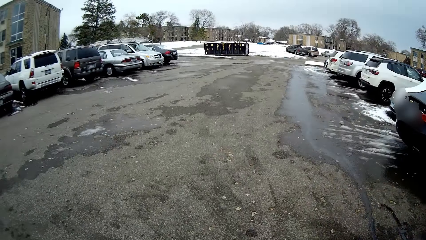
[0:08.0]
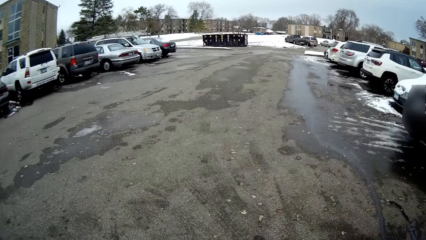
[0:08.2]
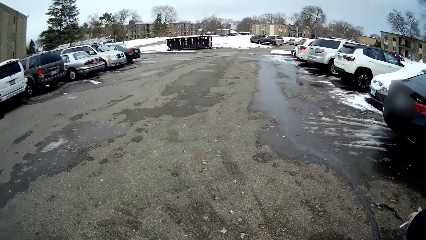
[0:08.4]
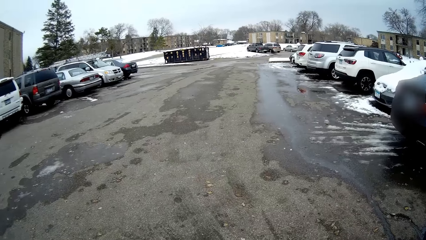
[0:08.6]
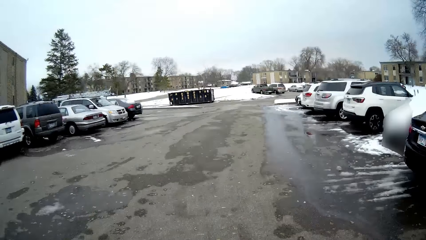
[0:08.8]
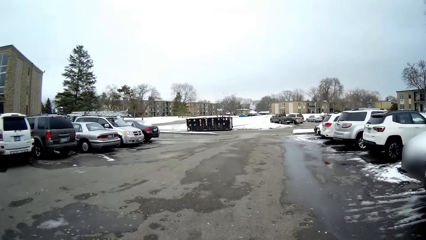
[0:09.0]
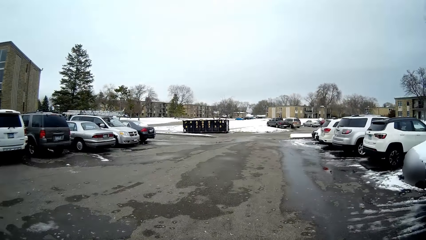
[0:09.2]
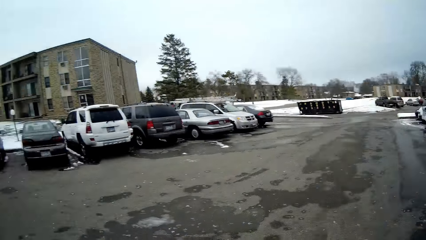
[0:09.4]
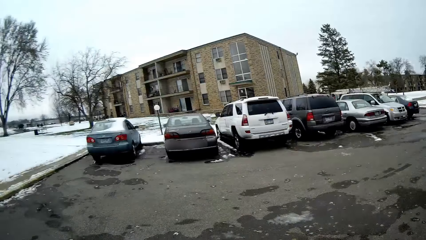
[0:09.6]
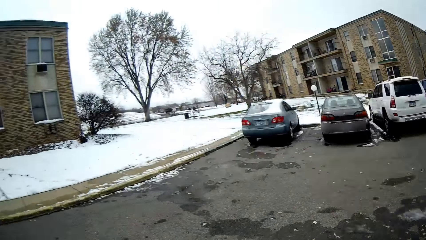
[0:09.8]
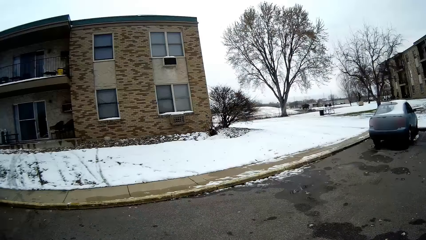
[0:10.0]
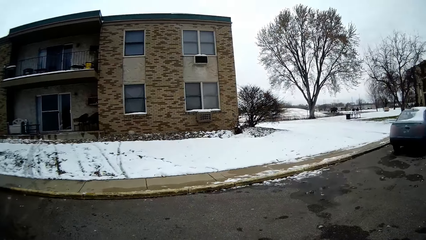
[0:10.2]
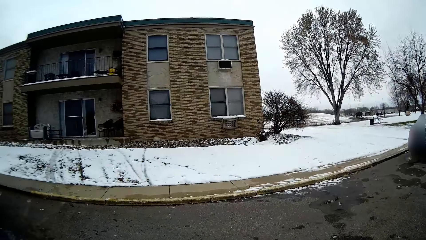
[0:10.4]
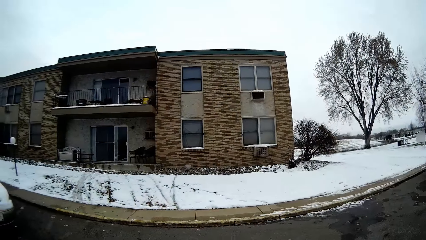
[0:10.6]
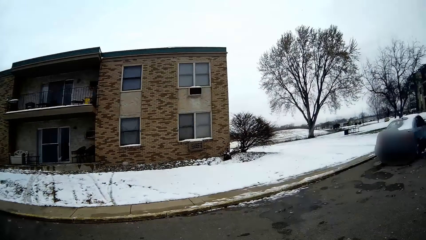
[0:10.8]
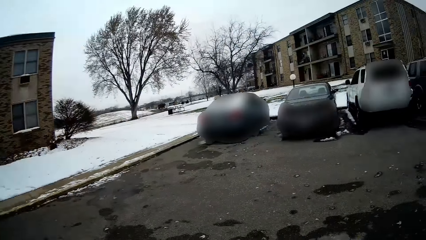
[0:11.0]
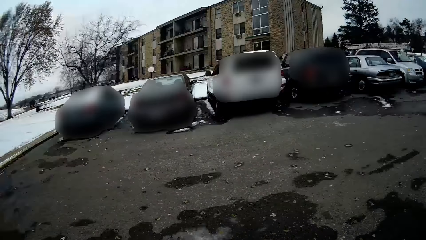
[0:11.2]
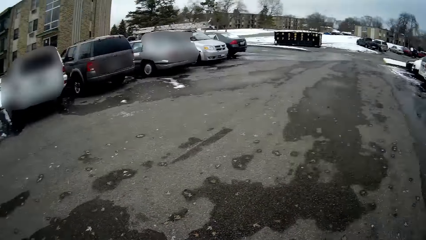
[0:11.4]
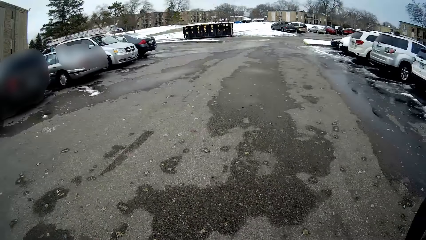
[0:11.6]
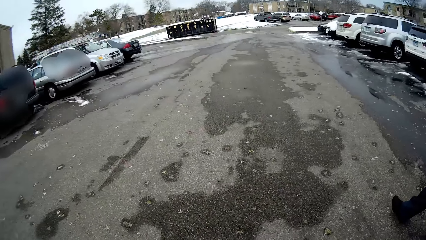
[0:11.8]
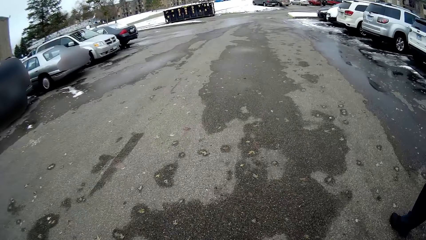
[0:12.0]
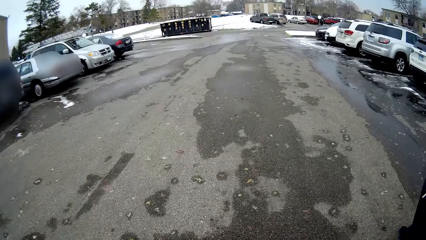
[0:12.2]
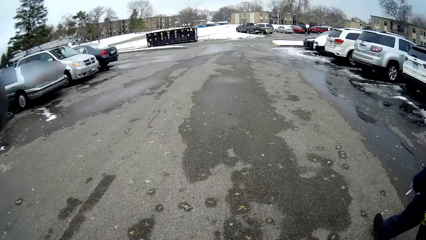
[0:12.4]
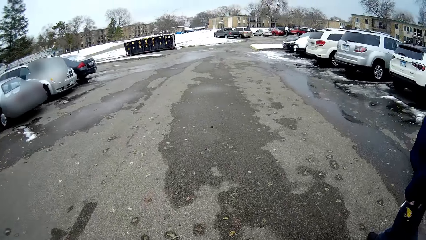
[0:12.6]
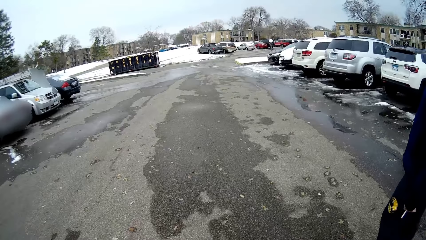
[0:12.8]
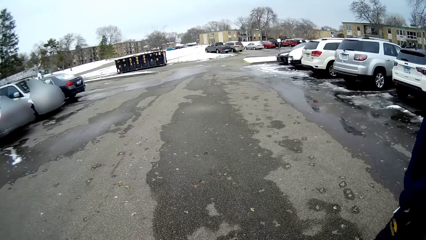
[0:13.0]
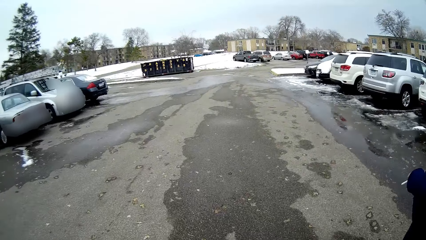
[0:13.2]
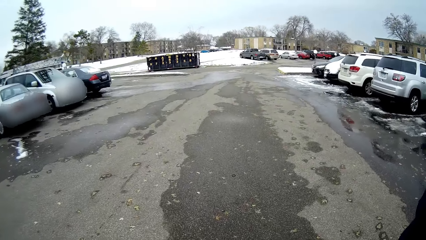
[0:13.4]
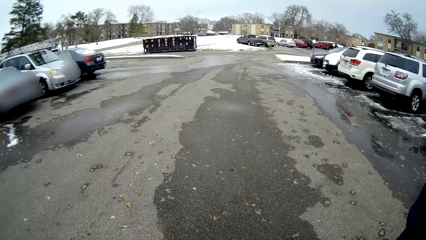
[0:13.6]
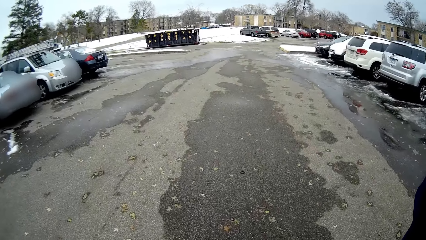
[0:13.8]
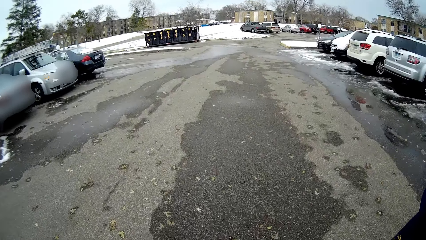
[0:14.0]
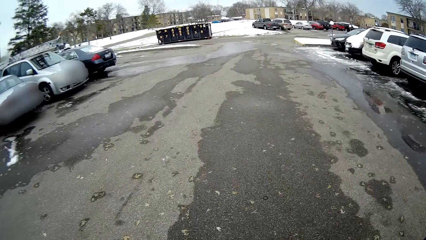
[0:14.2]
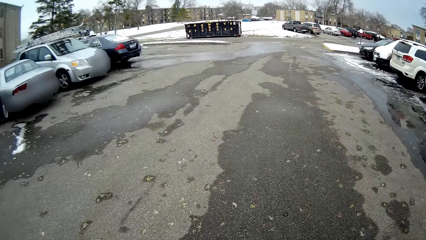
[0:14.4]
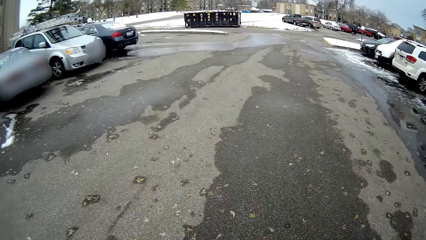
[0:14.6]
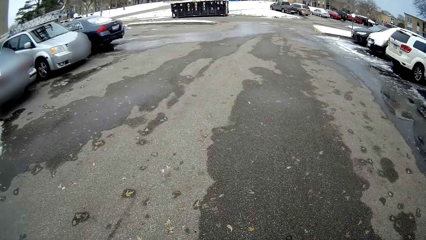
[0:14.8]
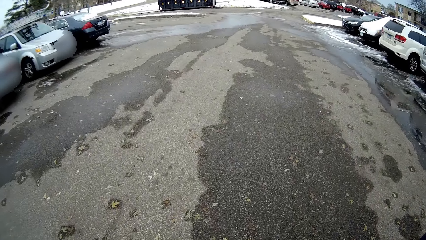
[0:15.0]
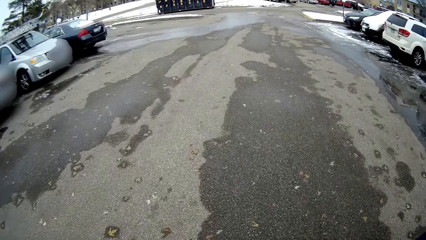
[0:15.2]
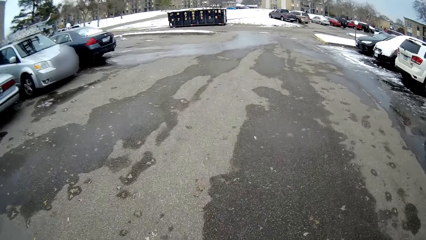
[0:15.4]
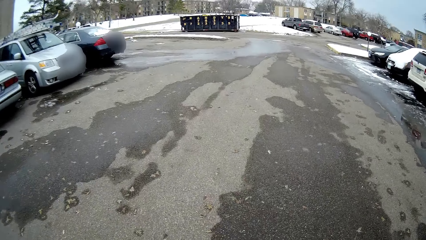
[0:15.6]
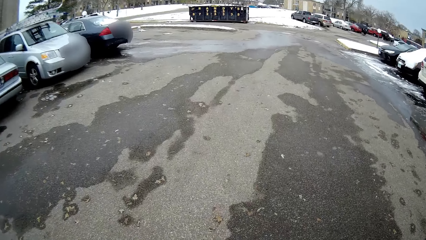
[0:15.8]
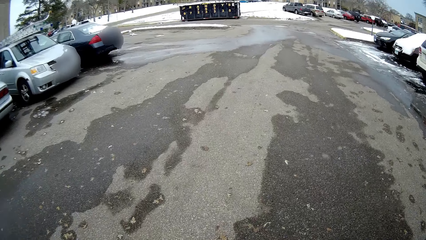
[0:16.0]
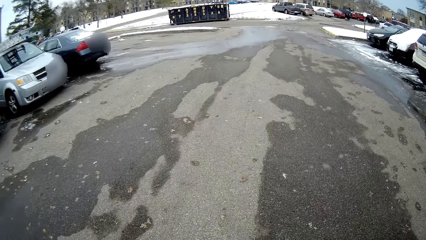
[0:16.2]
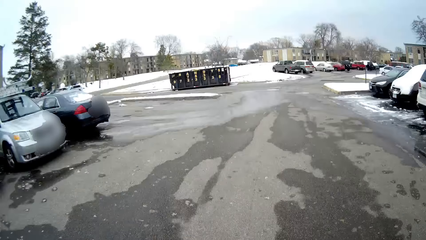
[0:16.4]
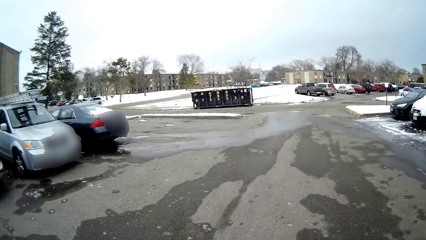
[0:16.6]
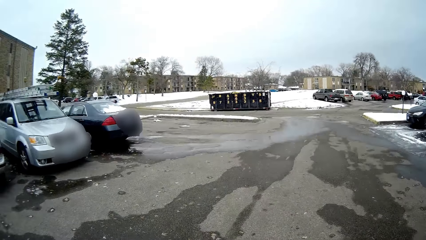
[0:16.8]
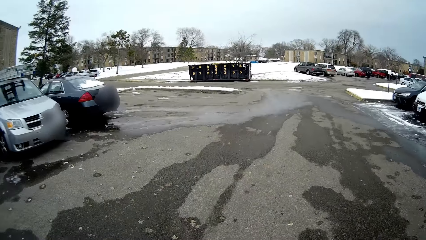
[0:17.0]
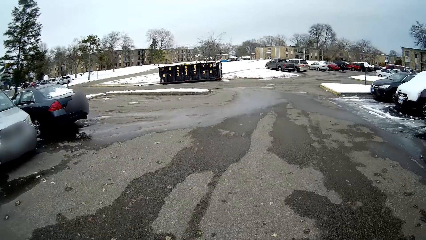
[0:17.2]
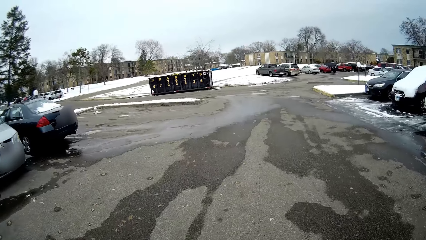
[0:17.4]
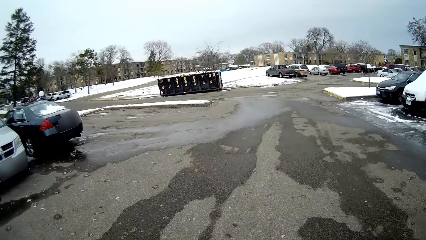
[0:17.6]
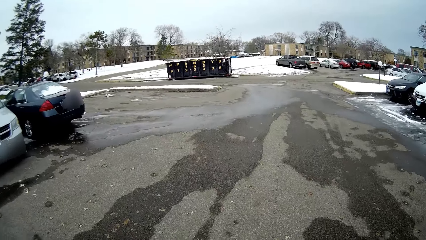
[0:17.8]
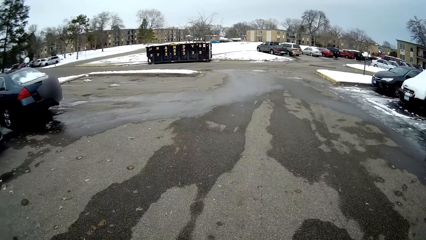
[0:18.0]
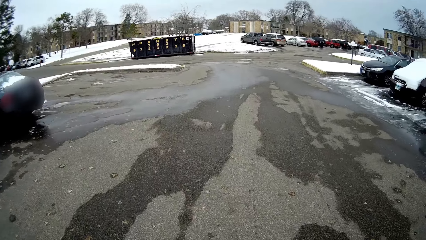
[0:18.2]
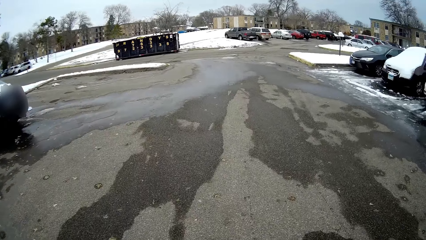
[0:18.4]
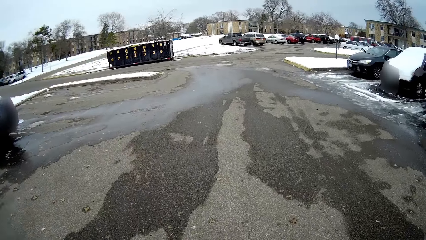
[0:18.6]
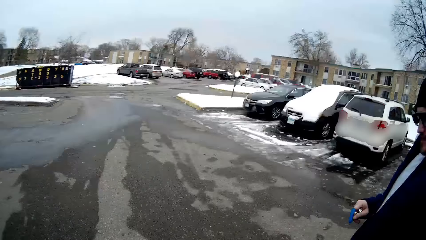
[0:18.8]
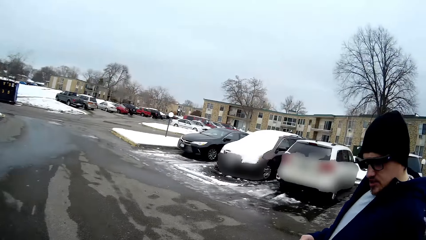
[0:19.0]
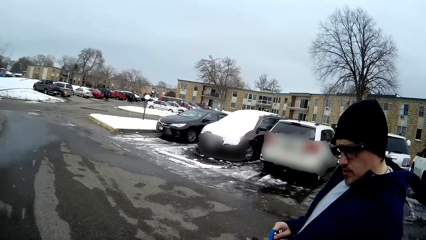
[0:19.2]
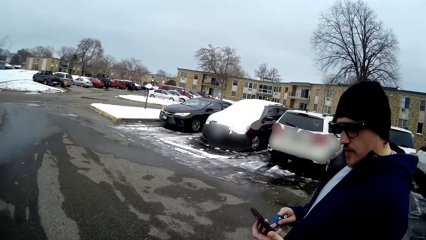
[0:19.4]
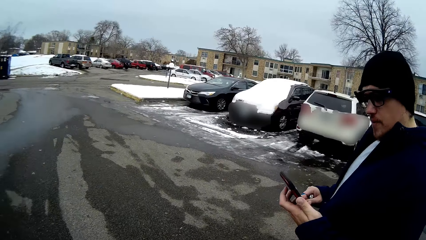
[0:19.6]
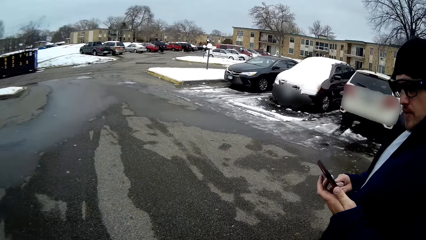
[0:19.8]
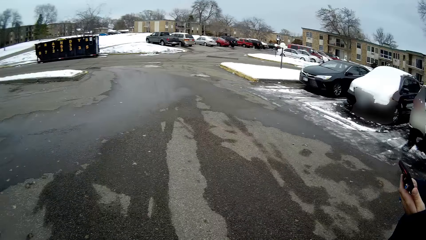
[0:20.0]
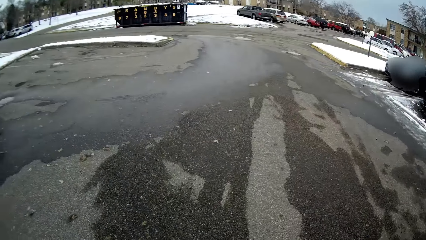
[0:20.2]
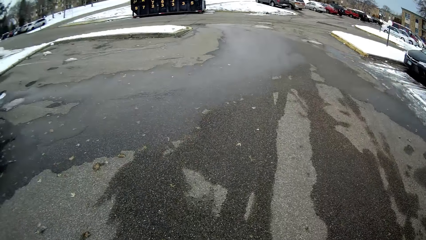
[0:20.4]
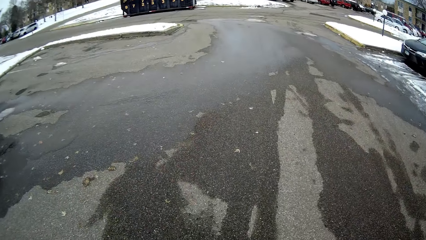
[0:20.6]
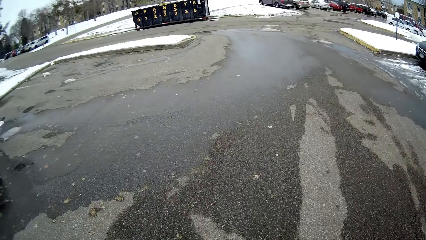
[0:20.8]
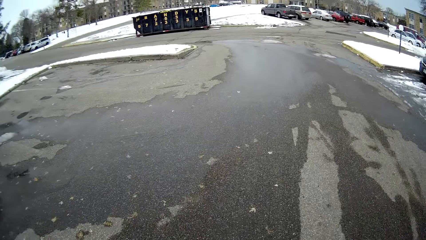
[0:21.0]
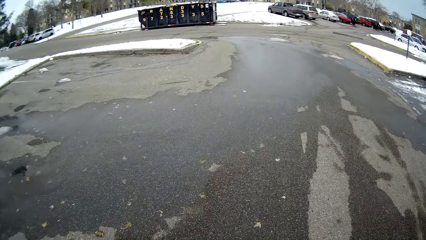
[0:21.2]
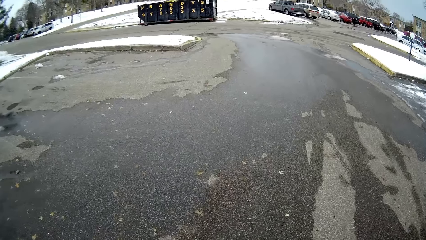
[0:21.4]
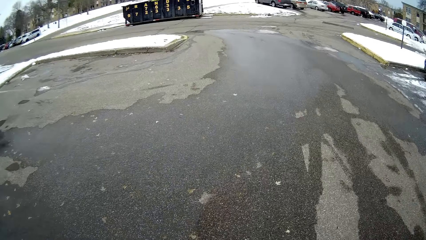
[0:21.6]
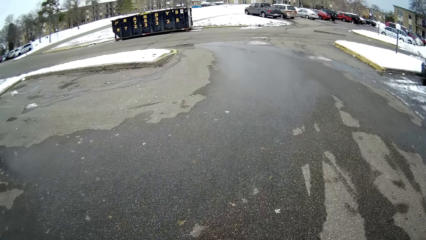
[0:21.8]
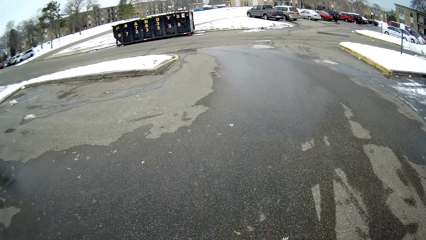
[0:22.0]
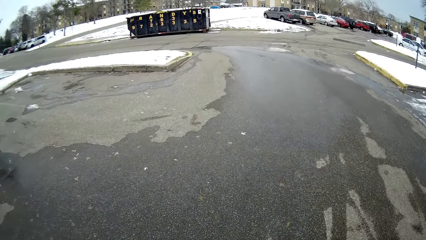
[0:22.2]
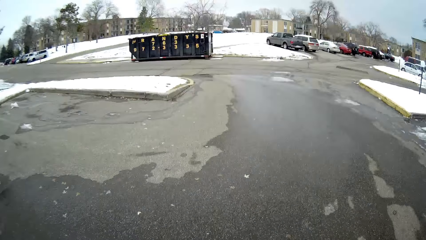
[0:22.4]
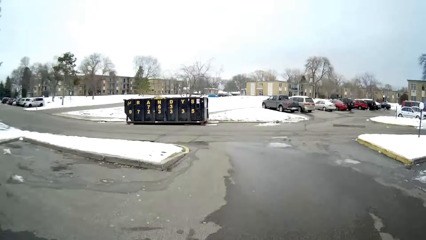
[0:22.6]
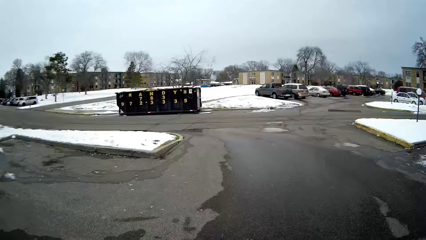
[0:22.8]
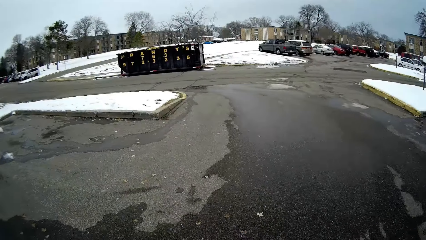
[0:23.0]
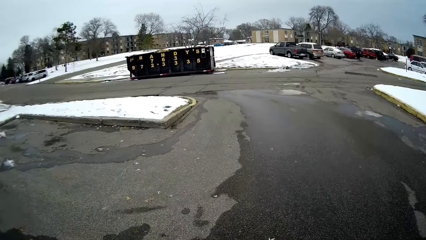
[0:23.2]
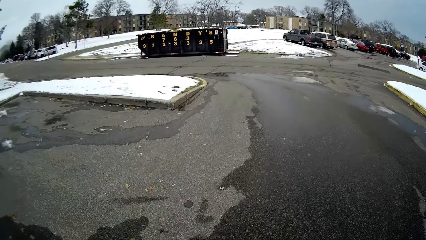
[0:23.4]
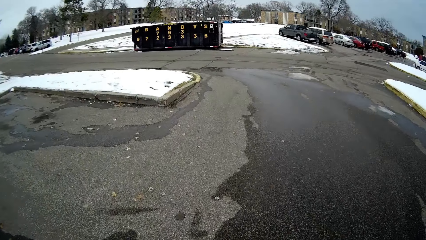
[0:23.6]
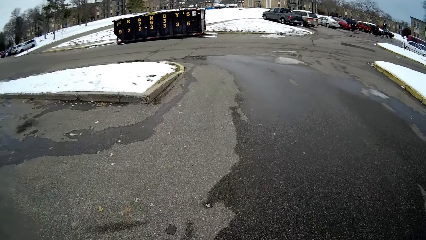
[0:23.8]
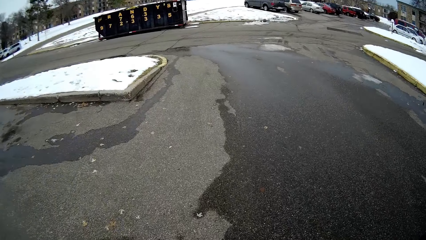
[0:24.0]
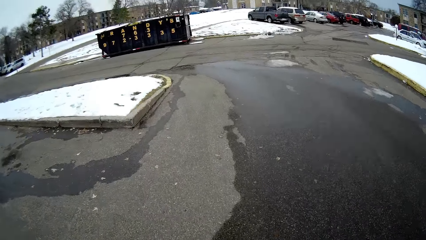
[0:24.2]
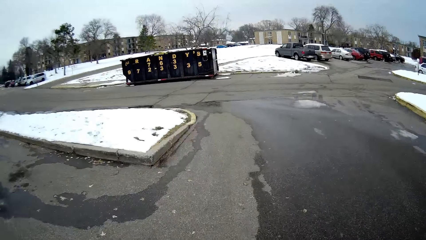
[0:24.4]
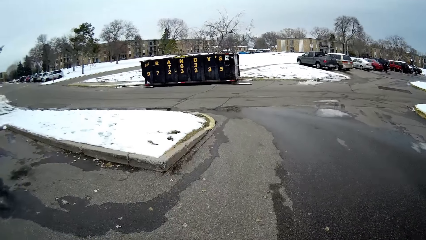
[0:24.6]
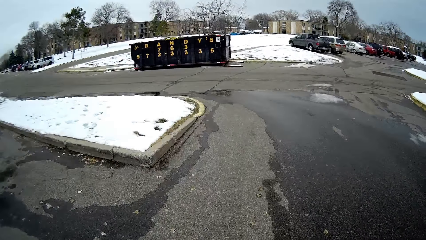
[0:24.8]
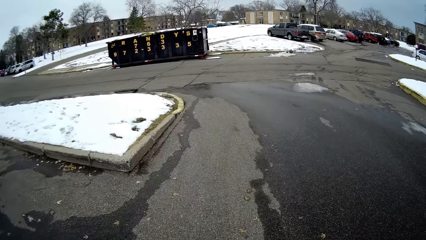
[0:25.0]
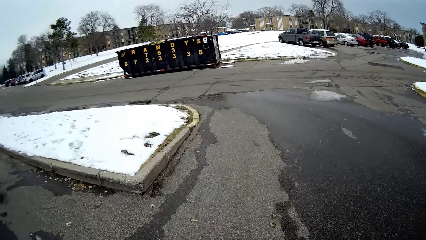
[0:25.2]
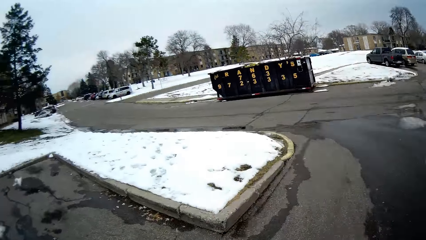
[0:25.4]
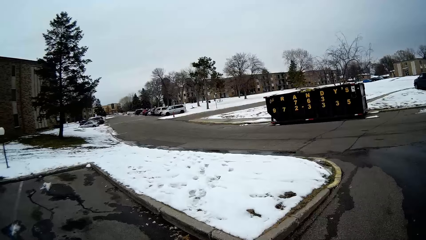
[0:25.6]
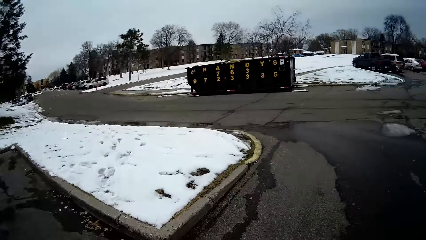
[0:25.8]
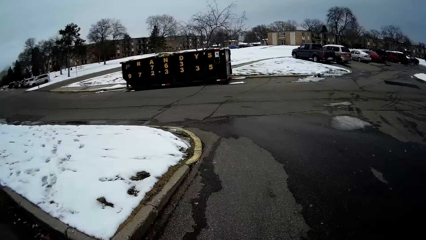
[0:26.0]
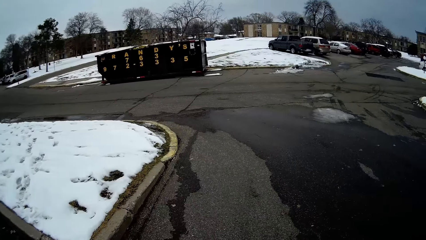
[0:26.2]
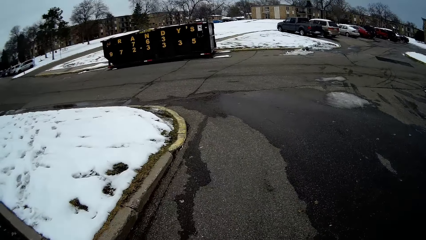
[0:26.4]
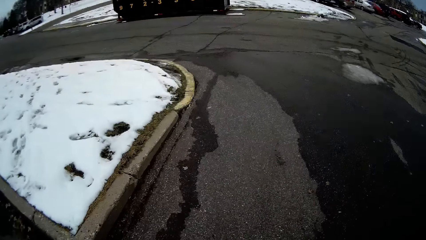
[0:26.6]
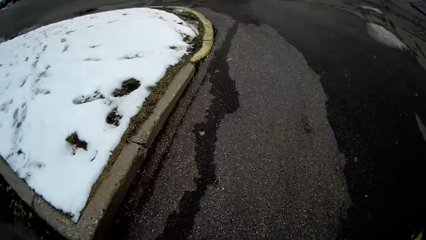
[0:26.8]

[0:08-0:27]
The camera wearer looks around. They walk on the road. They look around. They walk on the road. A man talks with the camera wearer. The camera wearer converses with the man. They look around. The man stares at the phone. The man scrolls the phone. The camera wearer walks along the road with the man. They talk with the man. They walk on the road. They talk with the man. They walk on the road. The man talks with the camera wearer.
